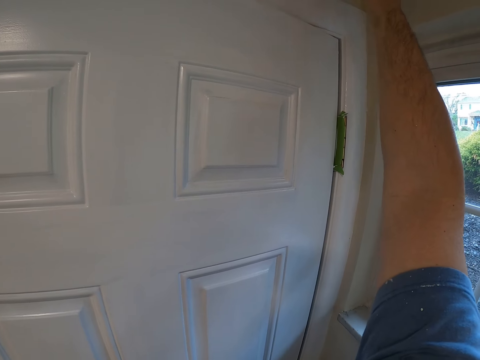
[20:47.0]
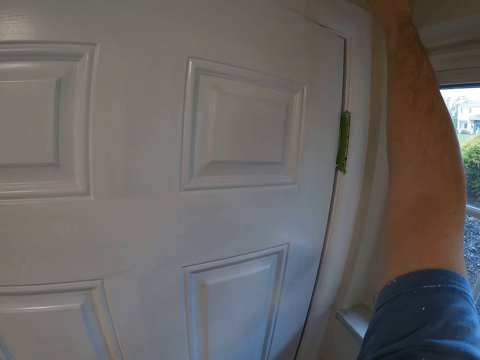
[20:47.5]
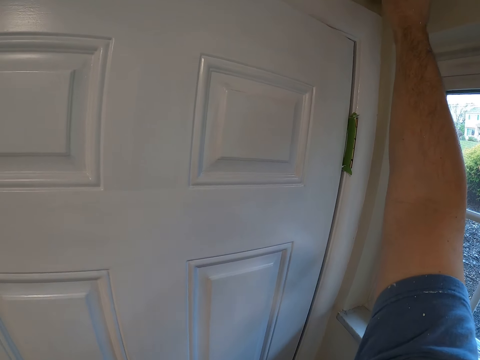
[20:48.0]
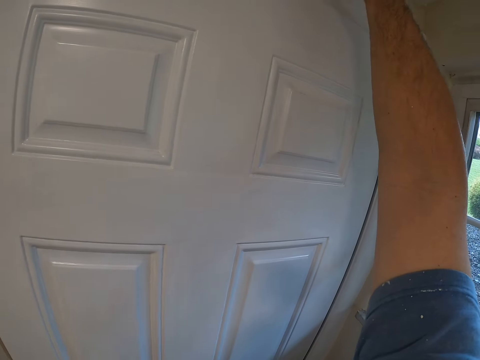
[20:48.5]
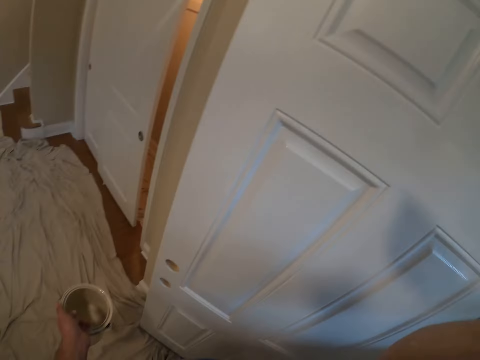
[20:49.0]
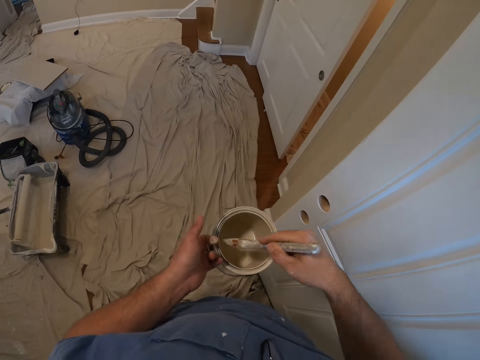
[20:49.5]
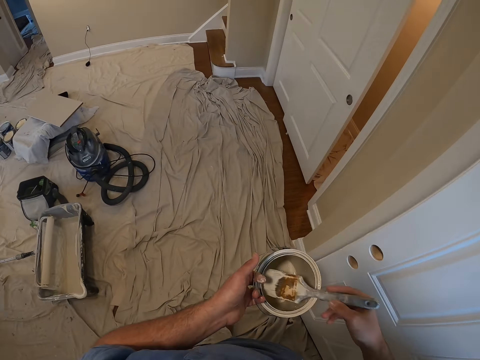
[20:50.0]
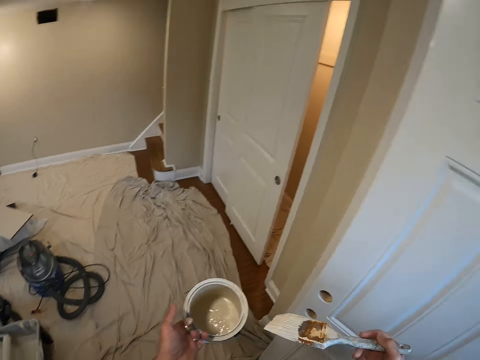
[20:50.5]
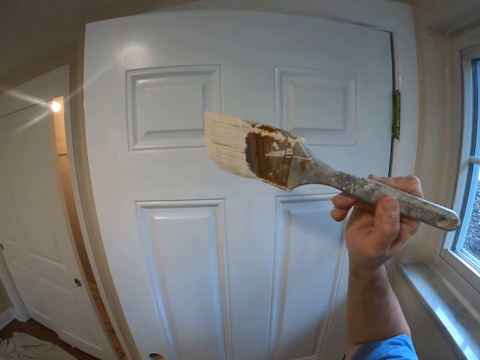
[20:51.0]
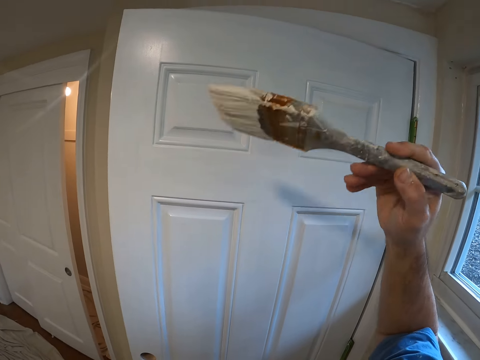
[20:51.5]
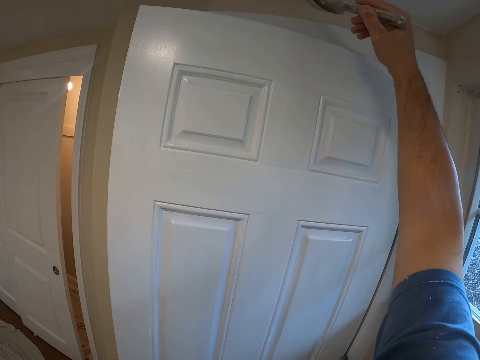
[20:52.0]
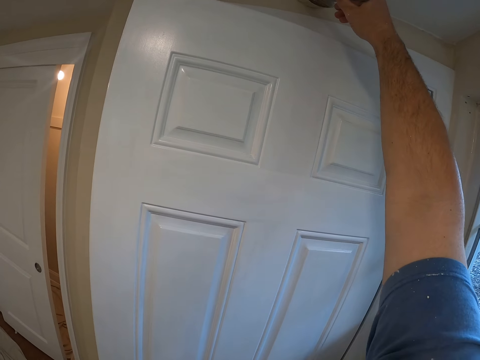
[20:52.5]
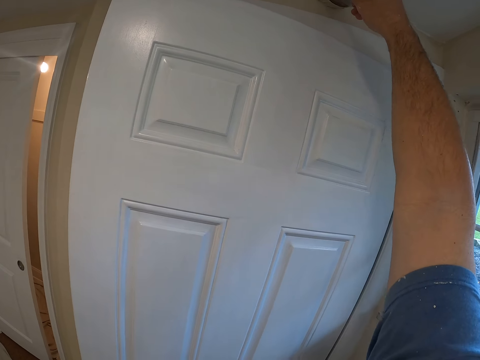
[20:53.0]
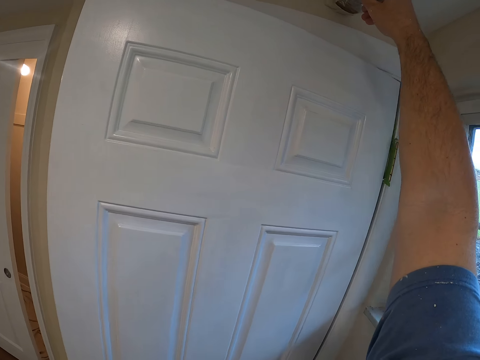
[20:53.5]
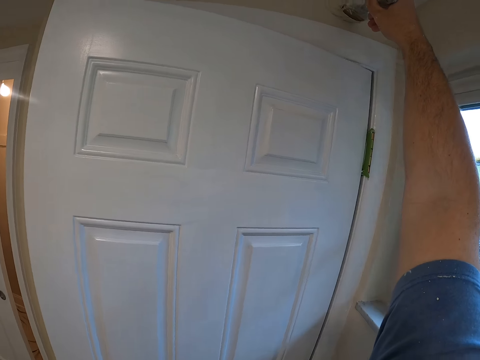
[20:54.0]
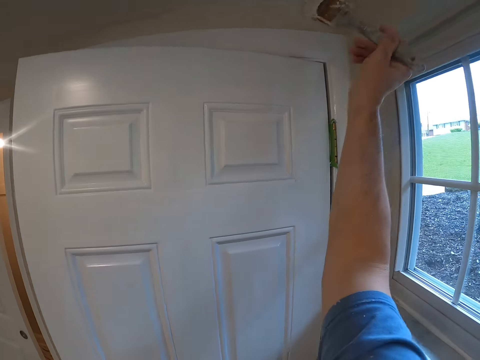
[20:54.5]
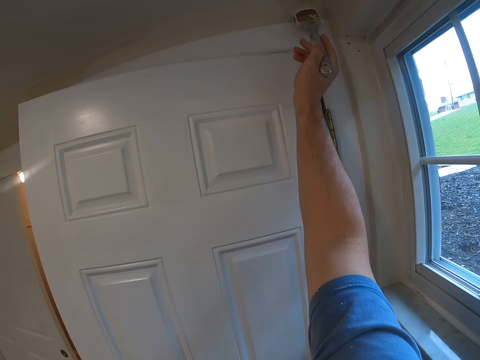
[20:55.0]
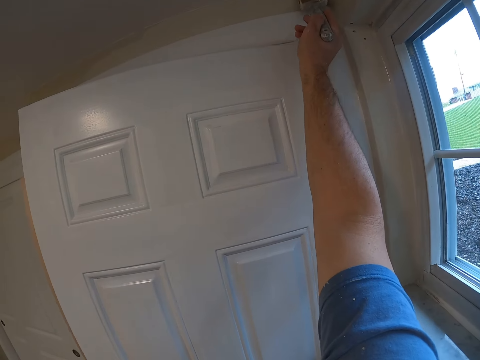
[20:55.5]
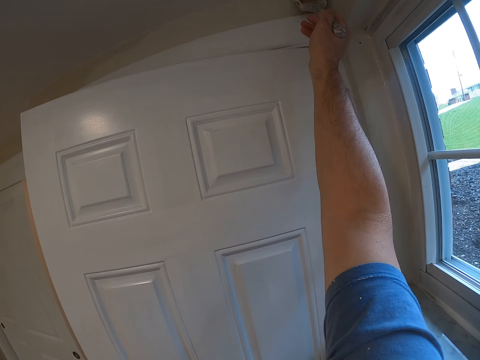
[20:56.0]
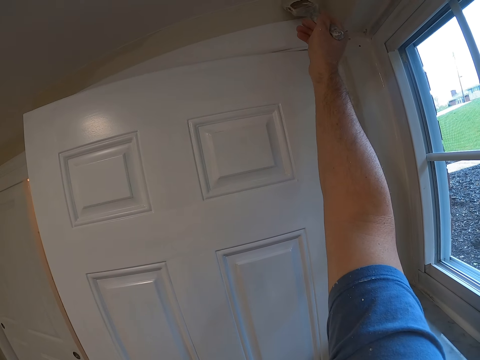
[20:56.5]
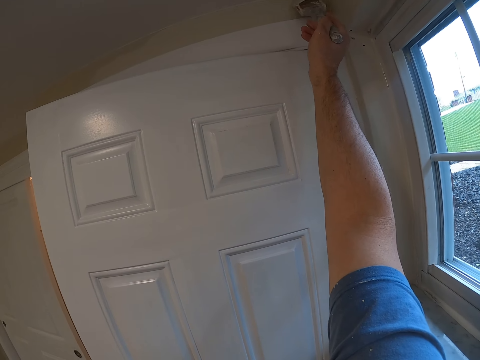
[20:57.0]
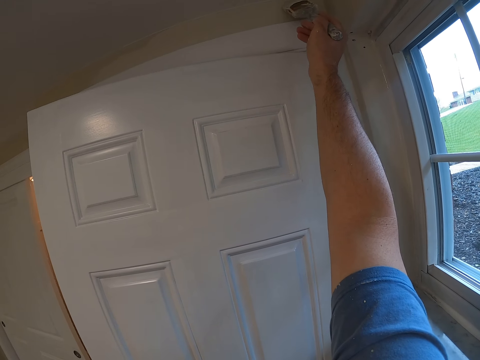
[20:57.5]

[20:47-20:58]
The camera wearer takes some paint from the paint can with the paint brush. They remove the paint brush from the paint can. They paint the concrete door frame with the paint brush.

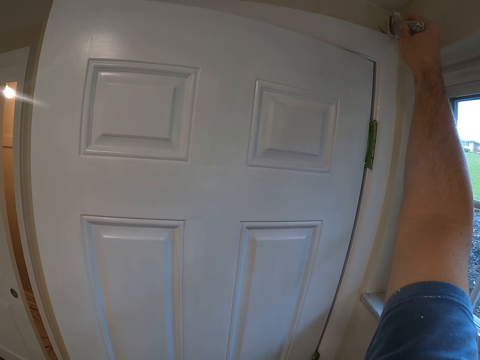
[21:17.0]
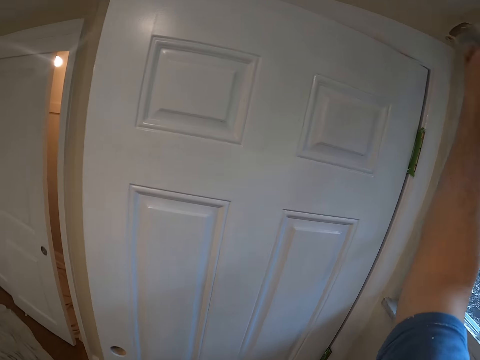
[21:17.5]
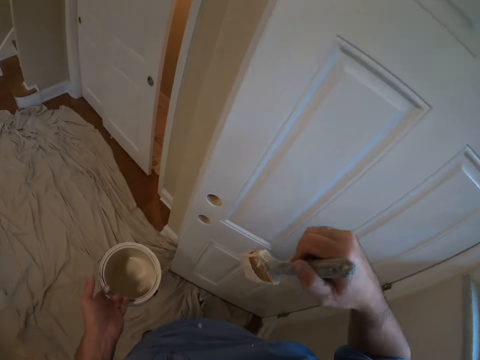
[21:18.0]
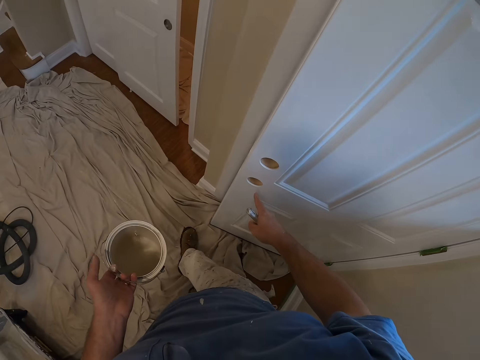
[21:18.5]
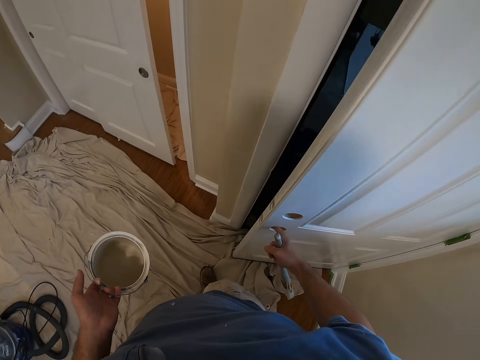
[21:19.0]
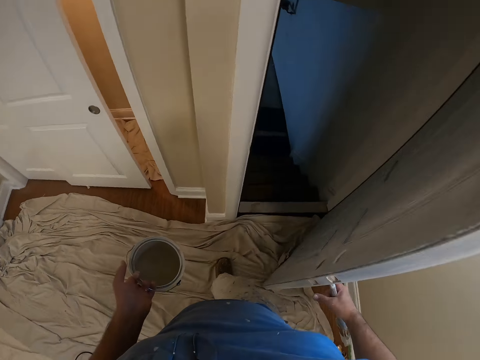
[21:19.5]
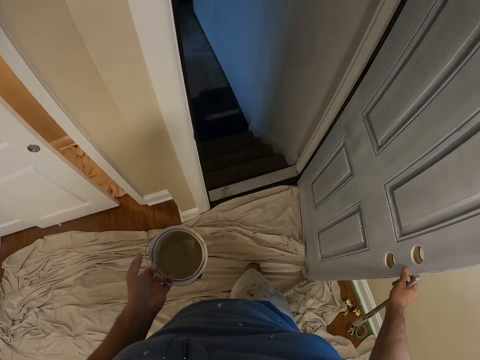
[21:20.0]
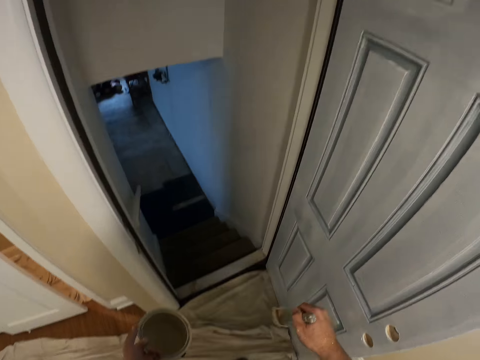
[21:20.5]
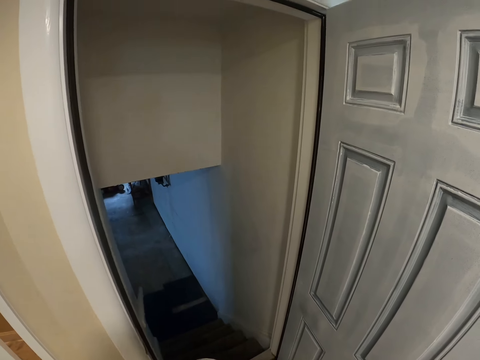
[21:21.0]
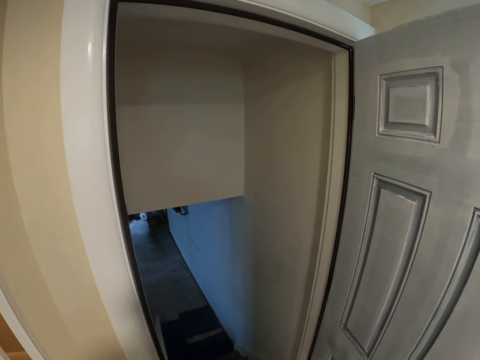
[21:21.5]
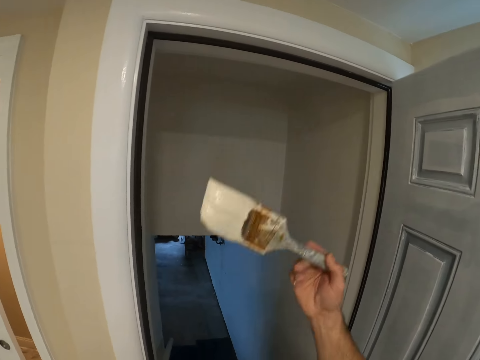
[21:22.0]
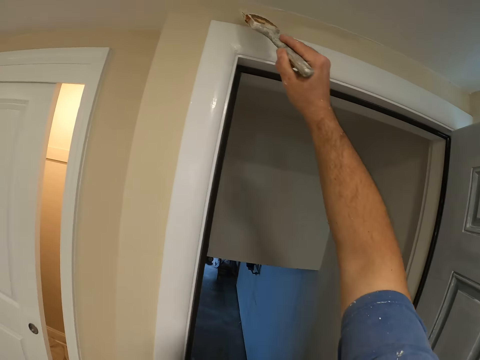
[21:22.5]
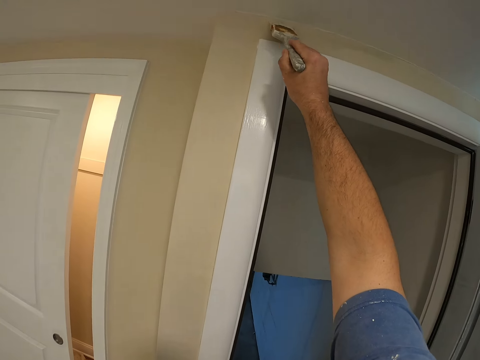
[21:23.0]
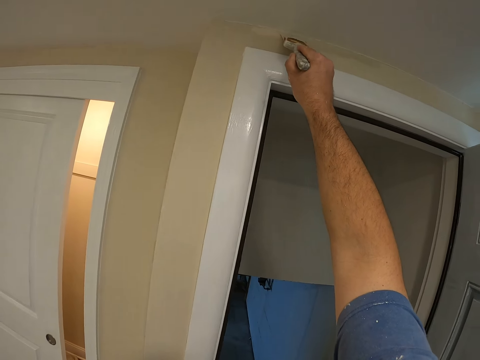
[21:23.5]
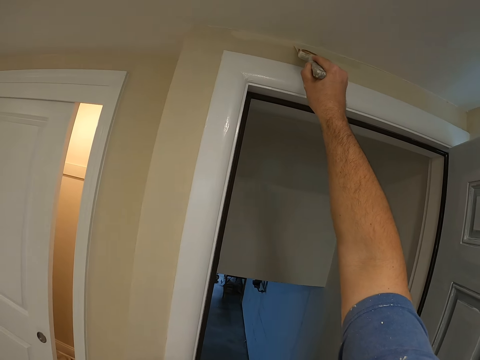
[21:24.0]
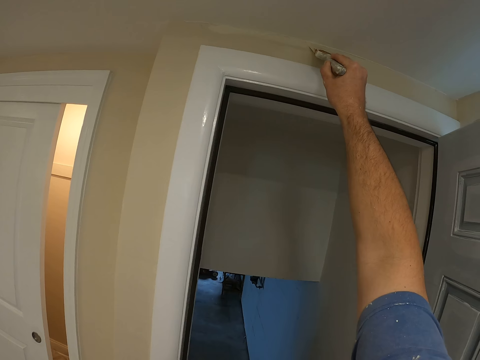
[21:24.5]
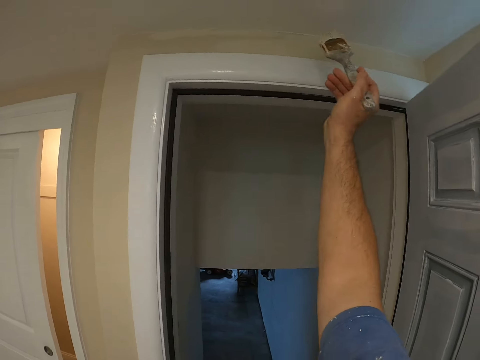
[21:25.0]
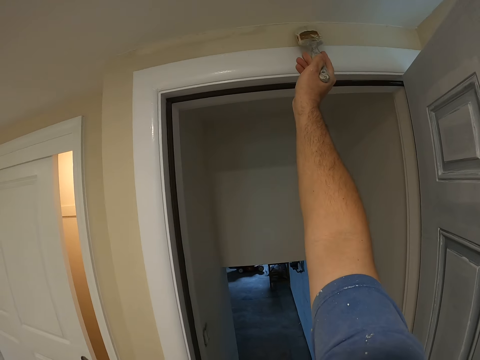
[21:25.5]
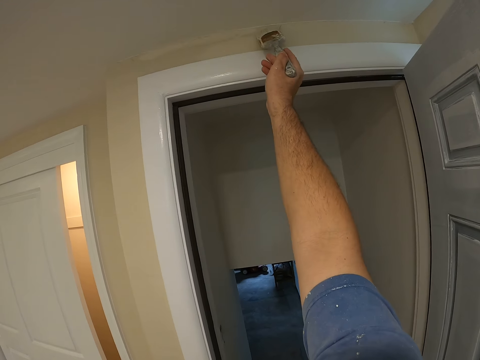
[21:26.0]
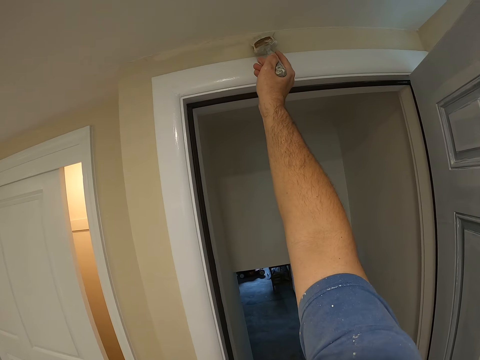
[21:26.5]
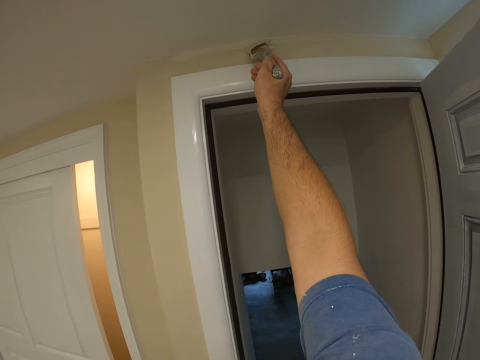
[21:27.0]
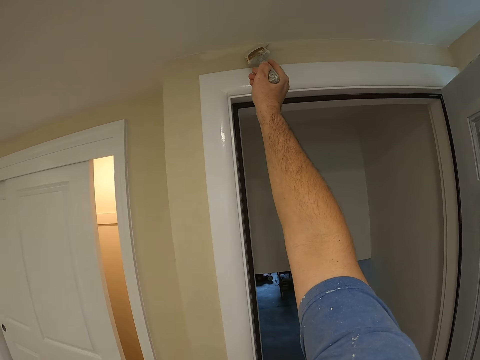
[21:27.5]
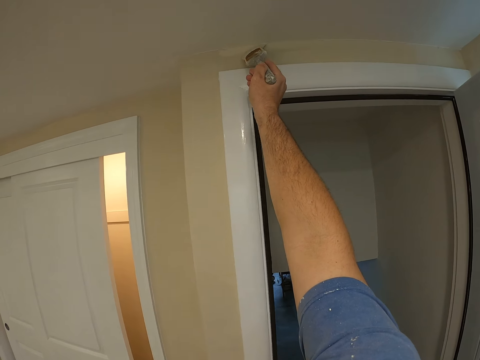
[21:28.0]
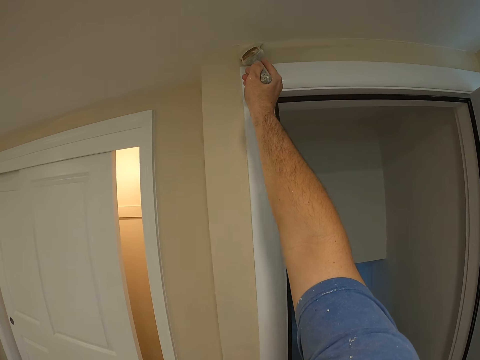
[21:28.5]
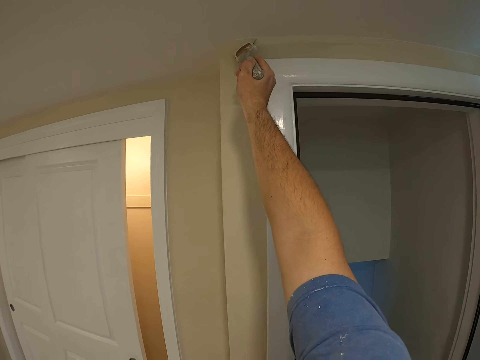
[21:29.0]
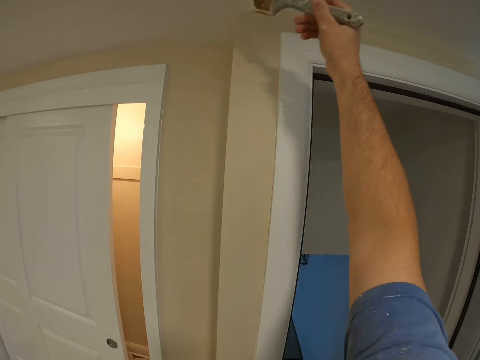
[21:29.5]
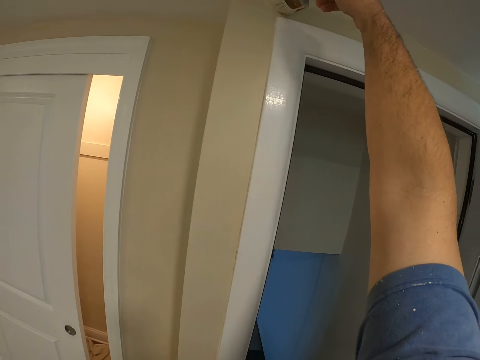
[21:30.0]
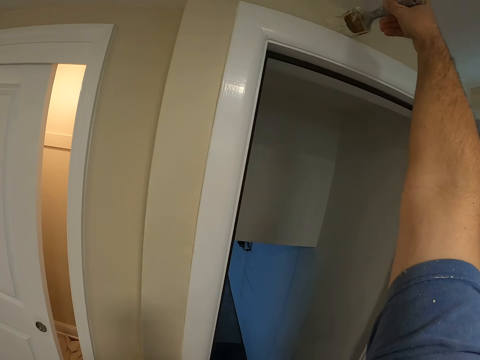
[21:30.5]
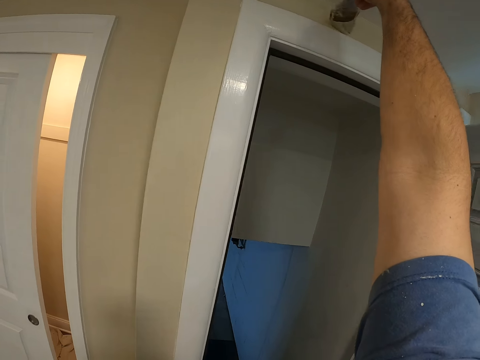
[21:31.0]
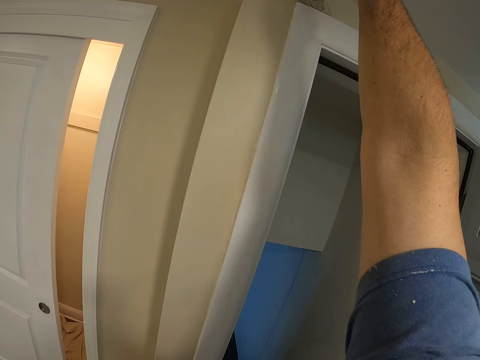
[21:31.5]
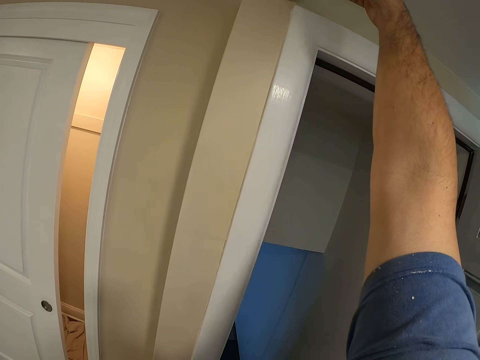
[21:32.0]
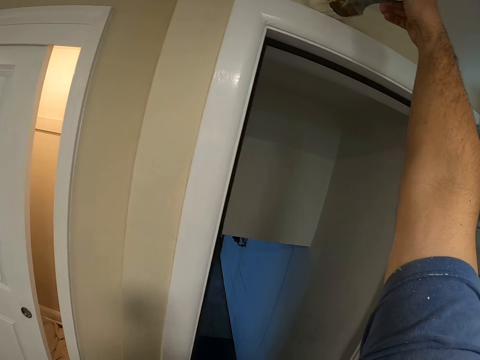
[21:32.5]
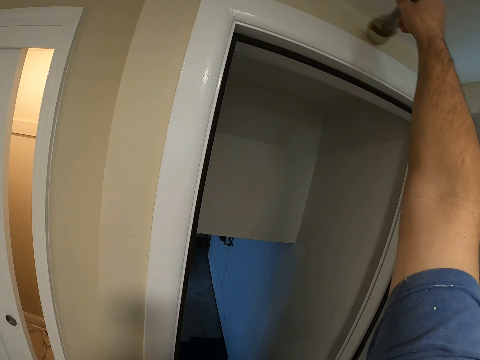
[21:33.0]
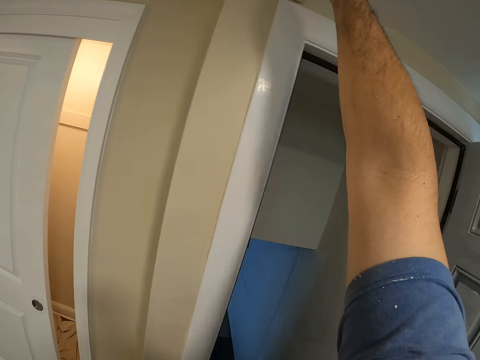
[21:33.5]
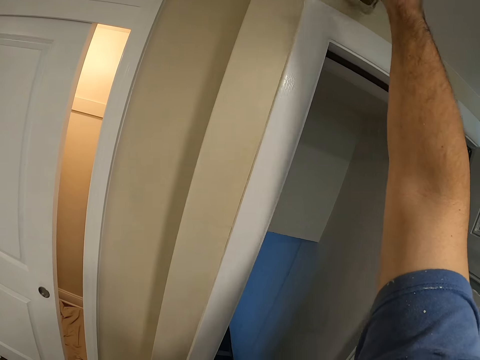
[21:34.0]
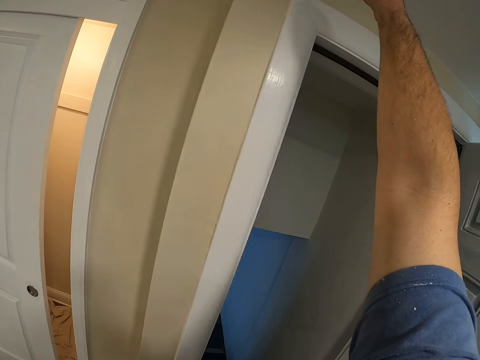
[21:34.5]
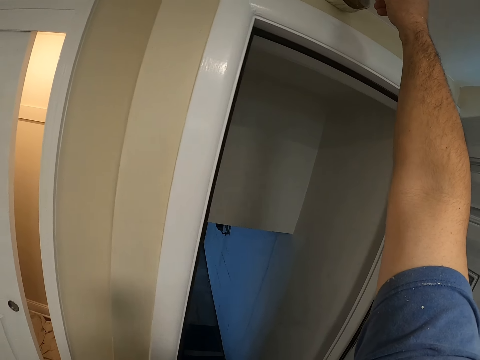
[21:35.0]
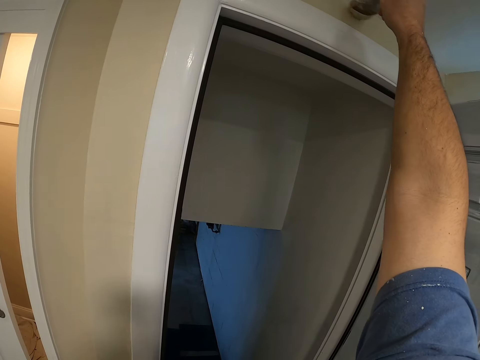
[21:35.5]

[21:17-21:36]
The camera wearer opens the door. They paint the concrete door frame with the paint brush.
